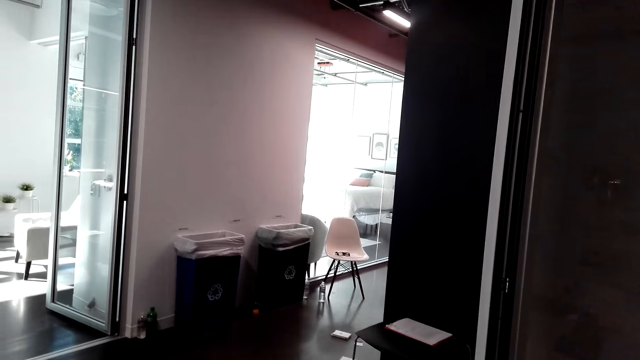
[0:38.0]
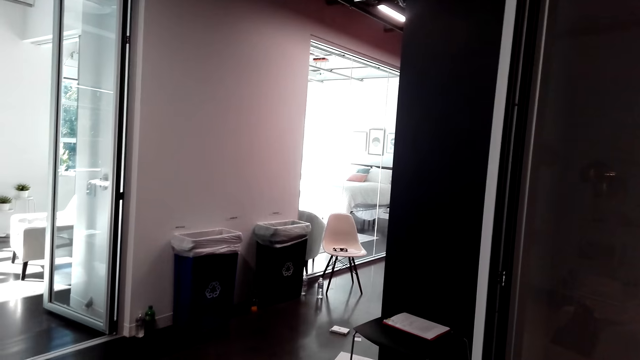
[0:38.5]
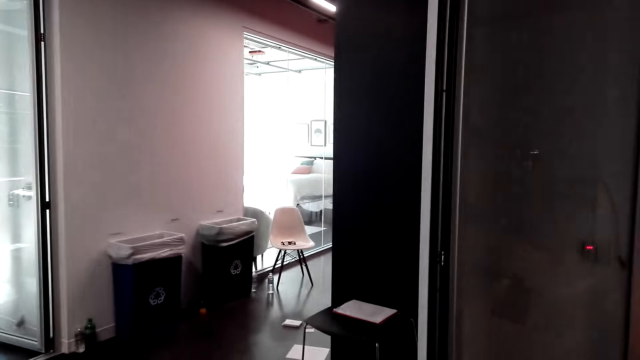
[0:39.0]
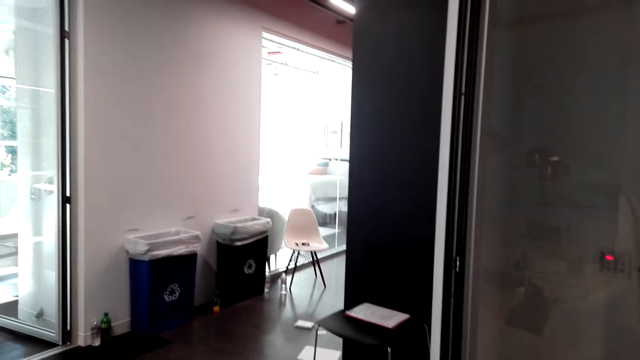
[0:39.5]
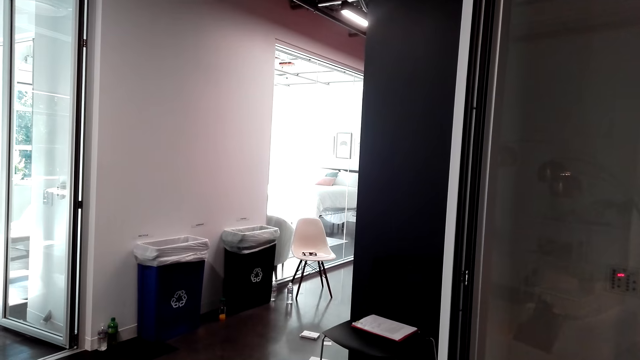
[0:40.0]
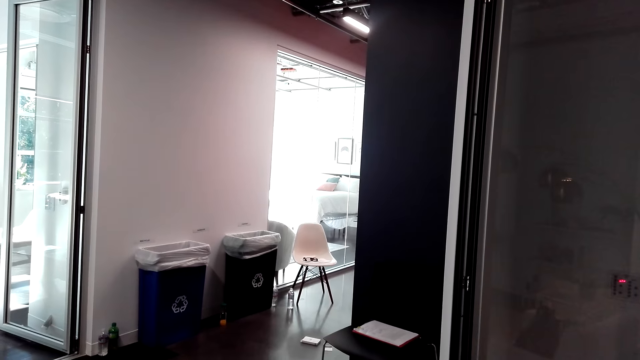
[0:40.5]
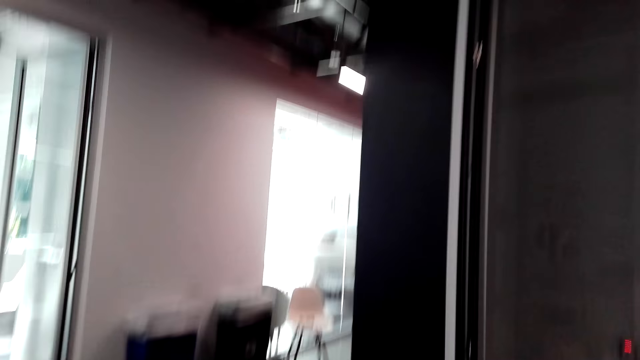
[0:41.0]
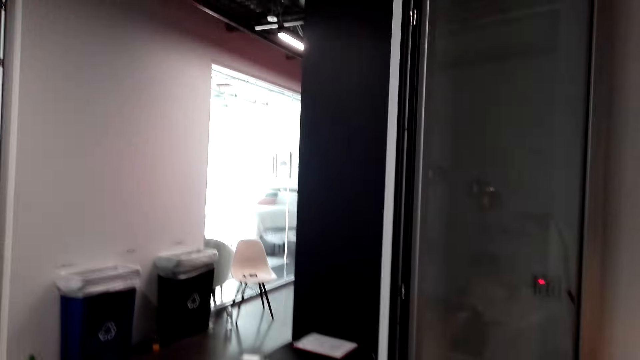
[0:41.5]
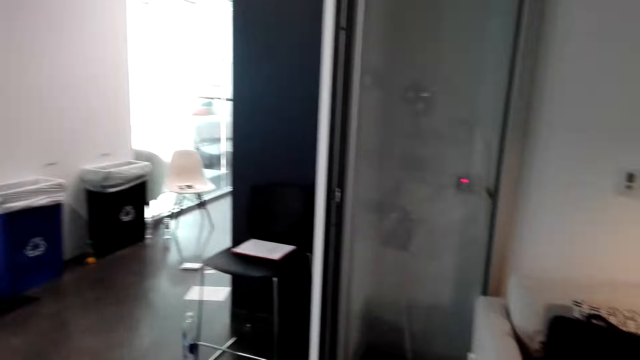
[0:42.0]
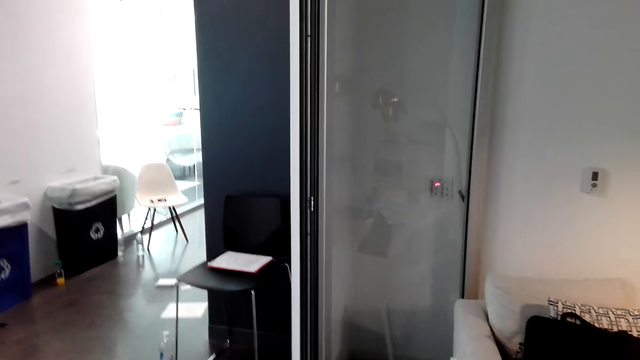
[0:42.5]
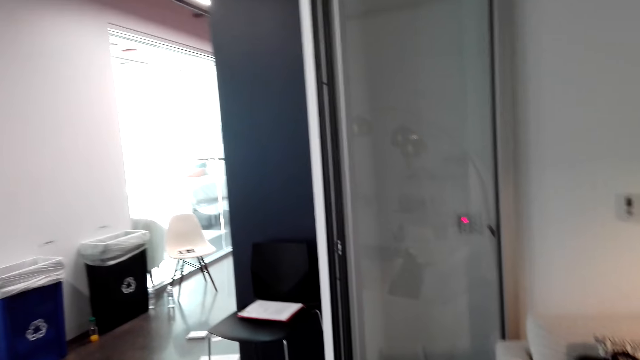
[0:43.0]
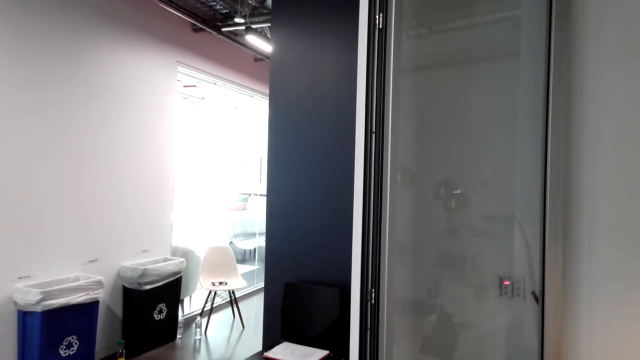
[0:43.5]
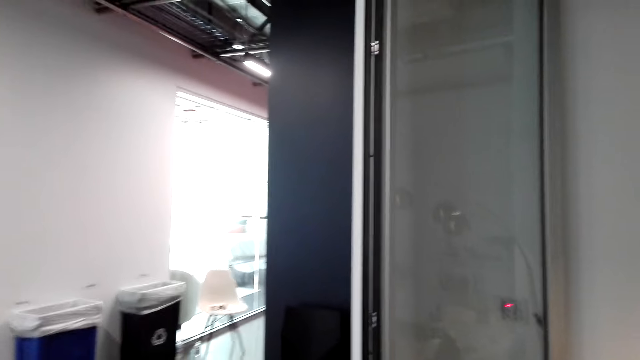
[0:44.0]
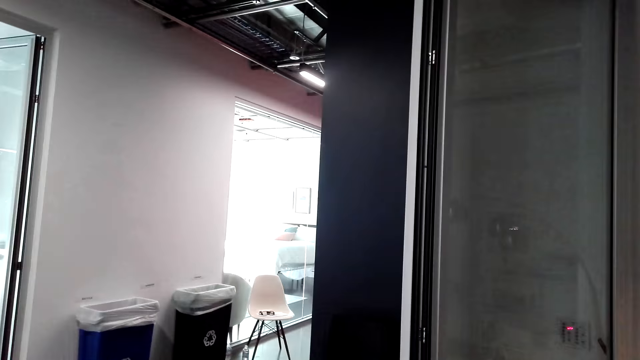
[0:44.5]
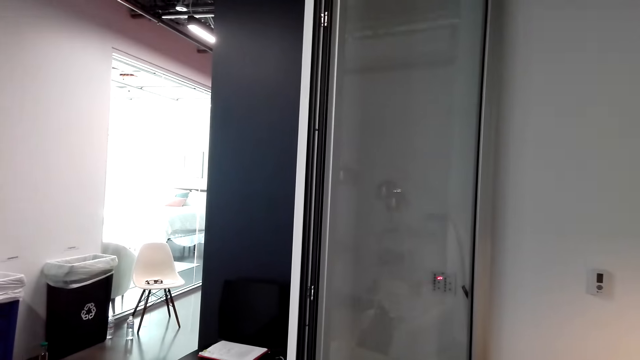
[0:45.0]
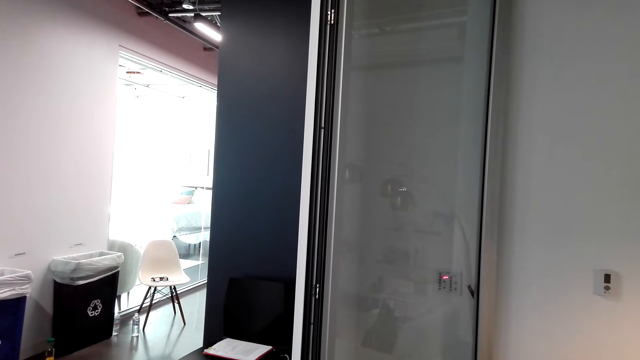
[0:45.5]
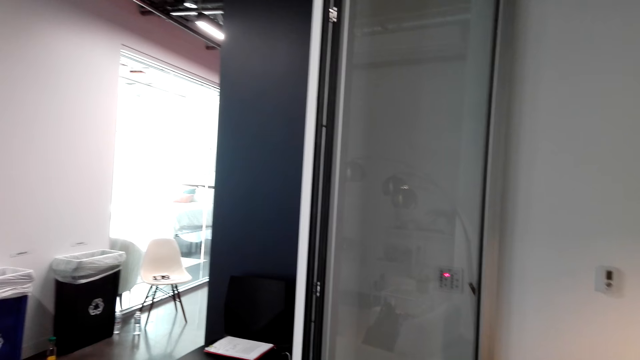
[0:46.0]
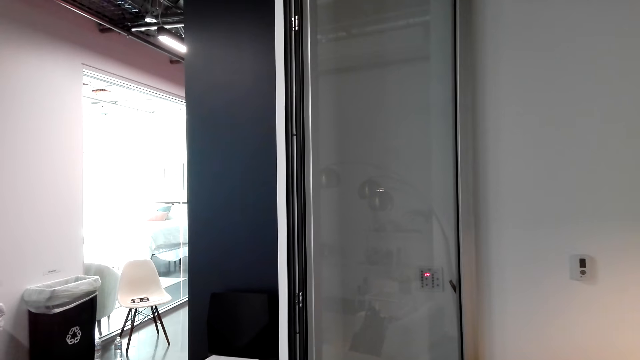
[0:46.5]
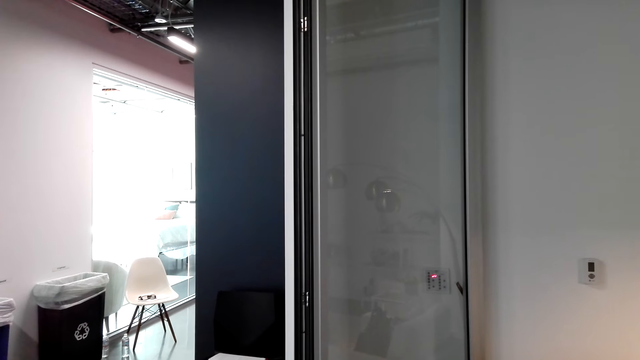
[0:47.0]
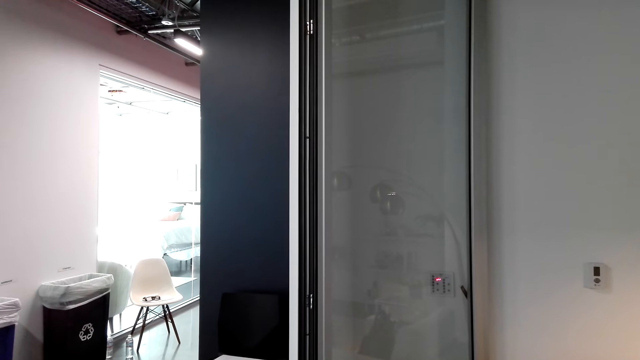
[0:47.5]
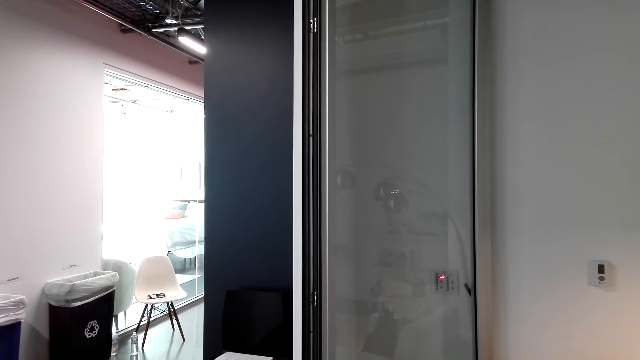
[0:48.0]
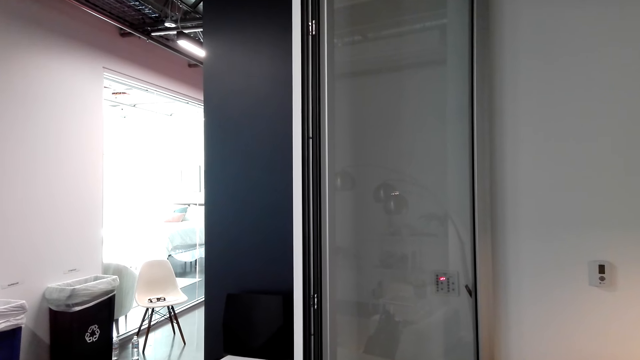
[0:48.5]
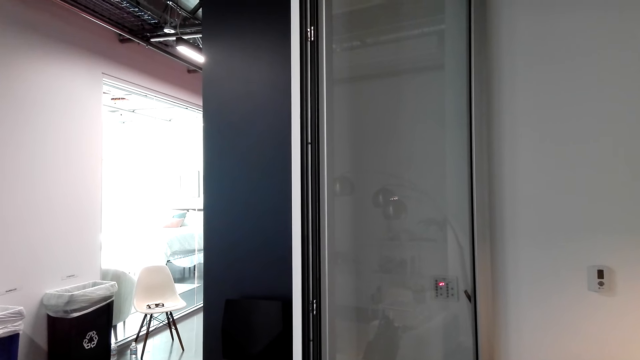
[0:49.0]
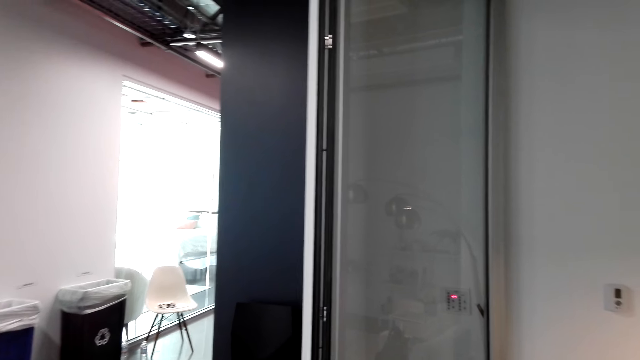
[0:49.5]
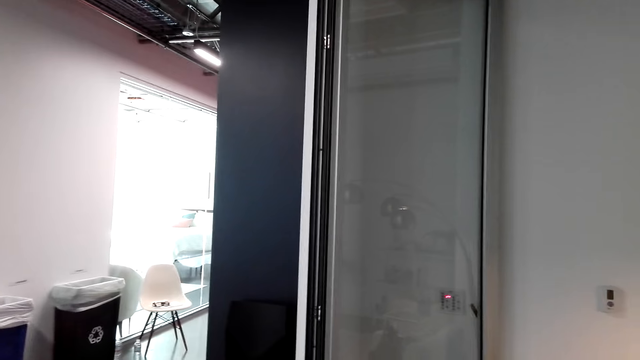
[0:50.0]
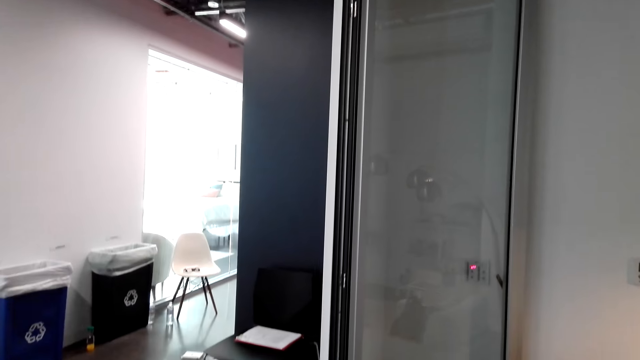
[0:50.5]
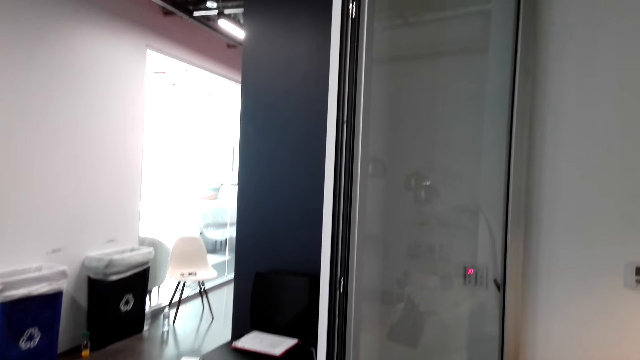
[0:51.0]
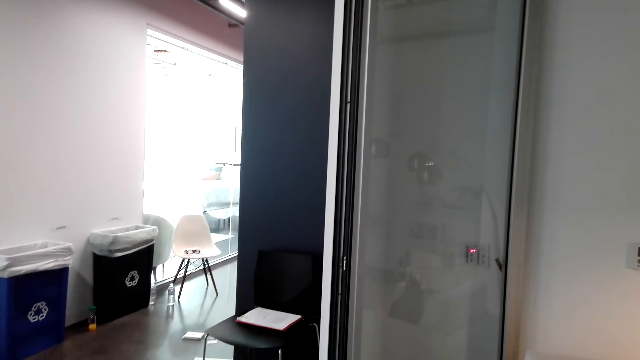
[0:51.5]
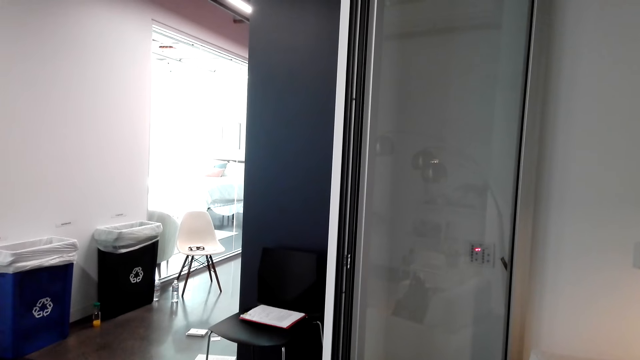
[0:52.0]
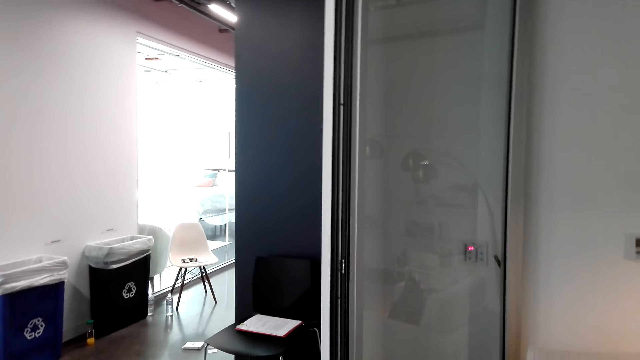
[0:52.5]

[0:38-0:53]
The camera wearer stares around the room. They converse with a woman.

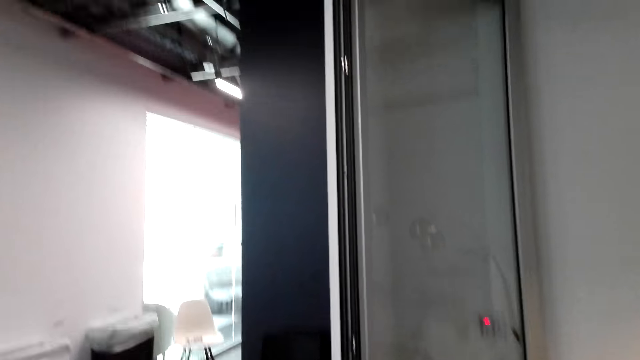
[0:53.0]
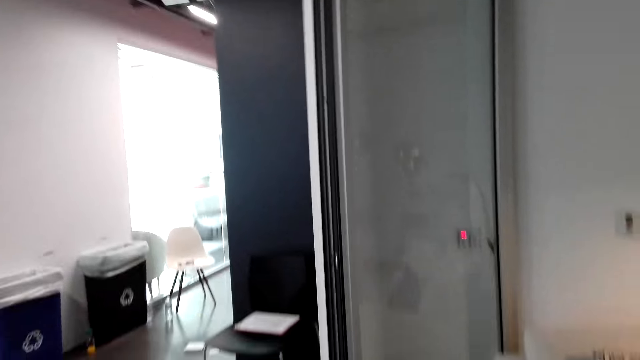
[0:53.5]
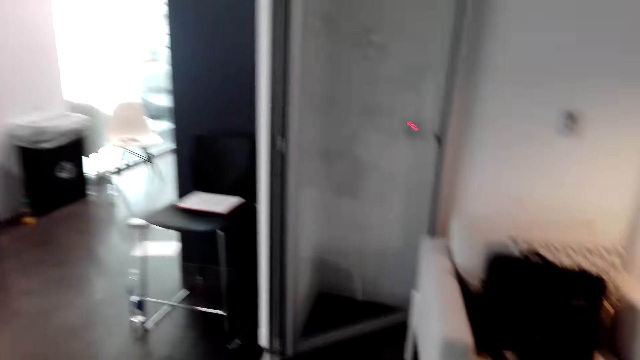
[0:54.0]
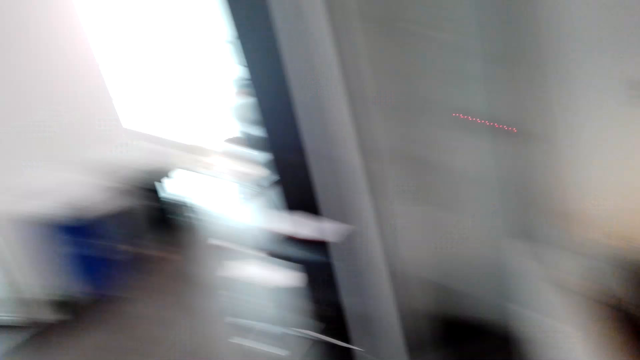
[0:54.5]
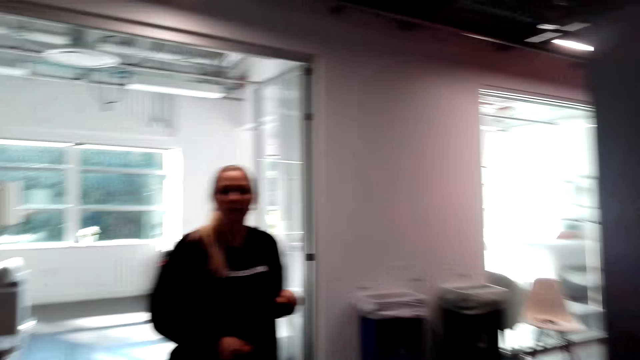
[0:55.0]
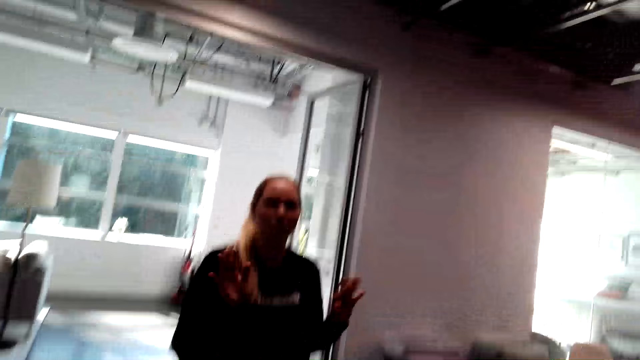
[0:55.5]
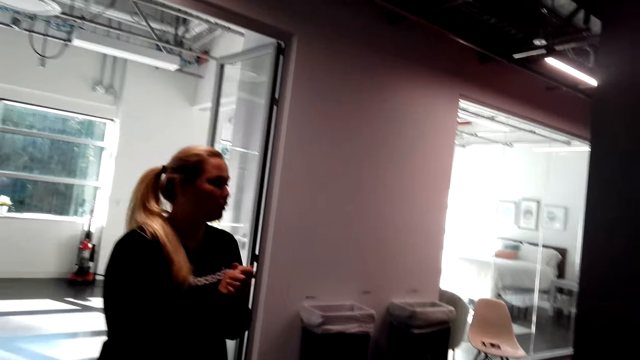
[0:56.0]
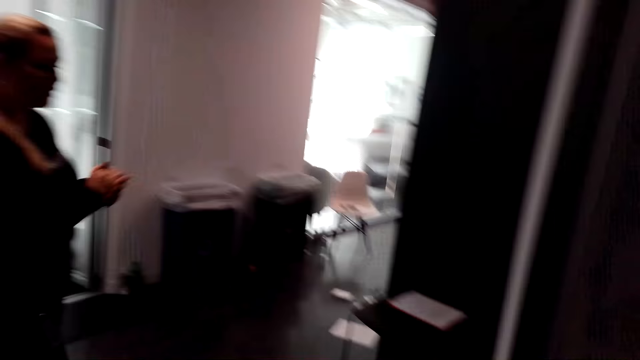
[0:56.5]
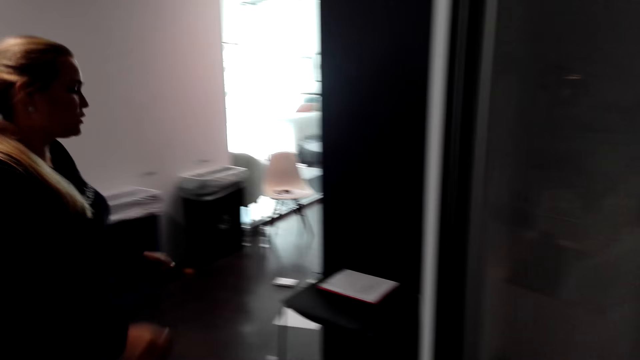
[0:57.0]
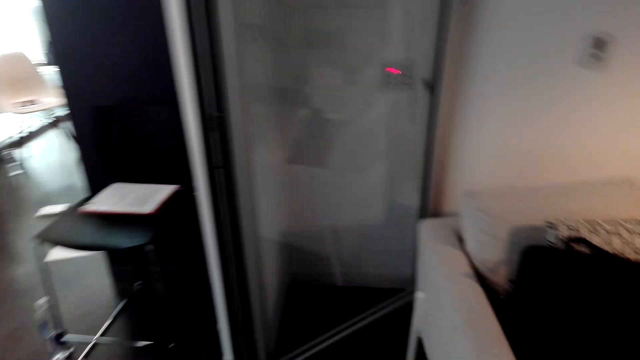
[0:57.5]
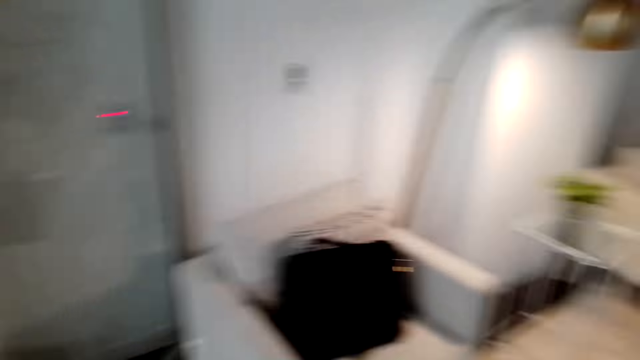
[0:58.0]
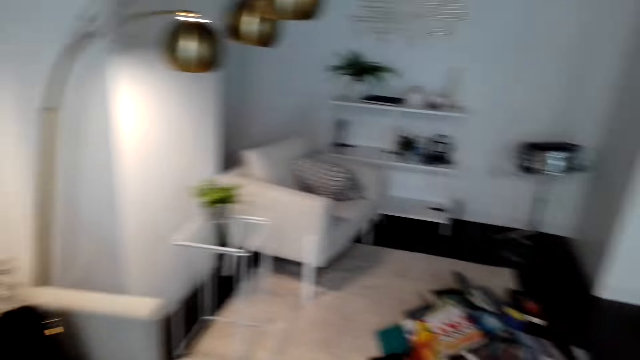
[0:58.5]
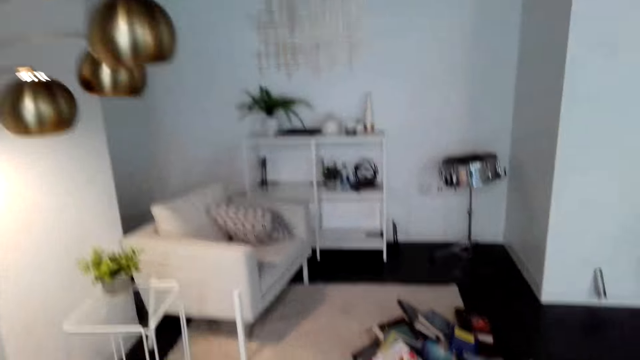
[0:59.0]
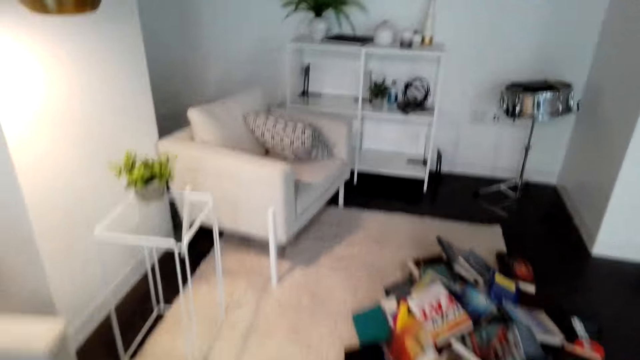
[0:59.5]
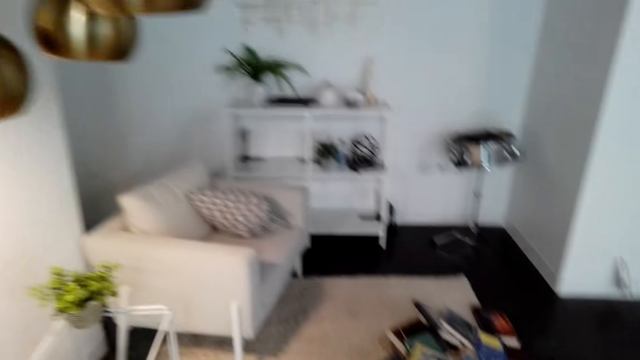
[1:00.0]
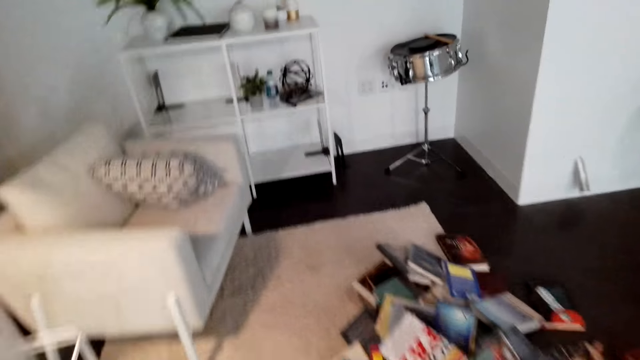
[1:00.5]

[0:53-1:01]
The camera wearer turns towards a woman. The woman walks around the area. The camera wearer walks around the room with the woman.
